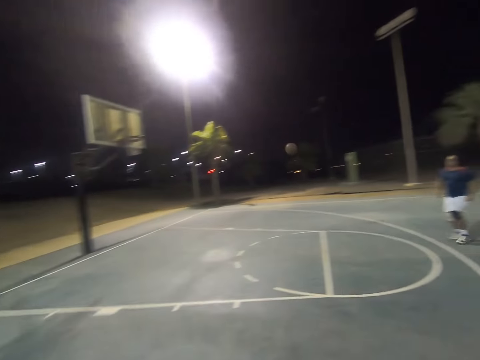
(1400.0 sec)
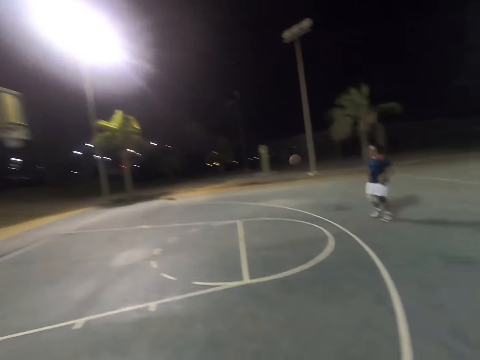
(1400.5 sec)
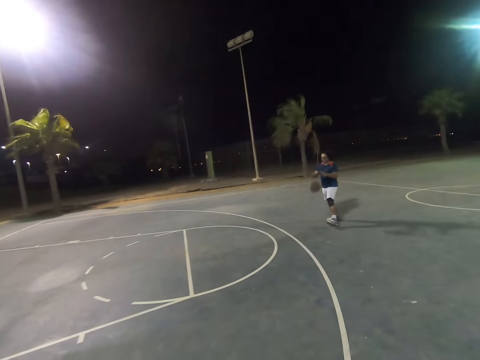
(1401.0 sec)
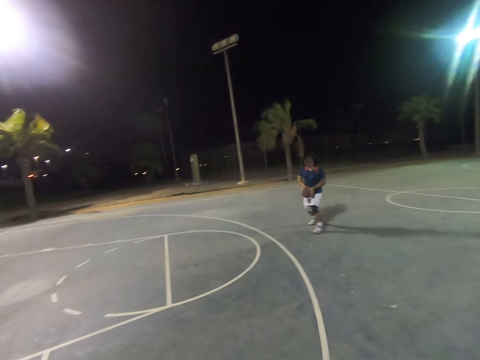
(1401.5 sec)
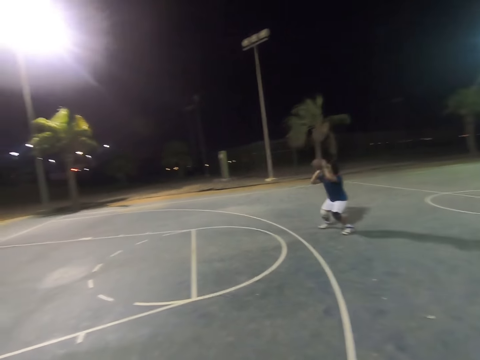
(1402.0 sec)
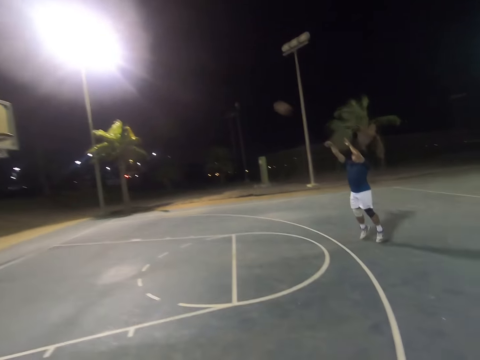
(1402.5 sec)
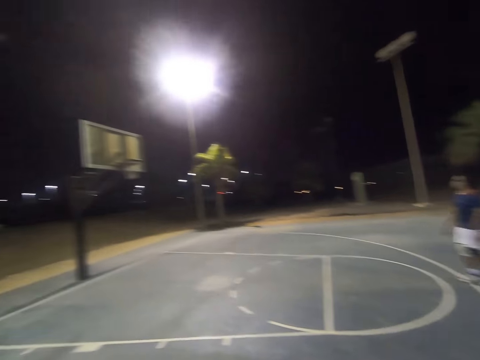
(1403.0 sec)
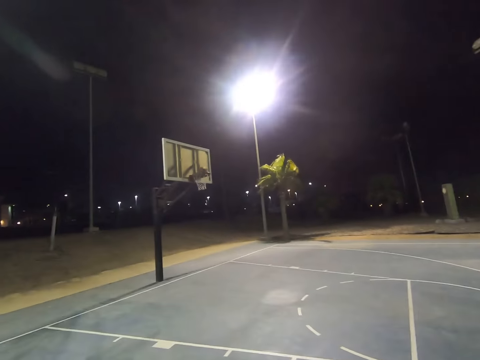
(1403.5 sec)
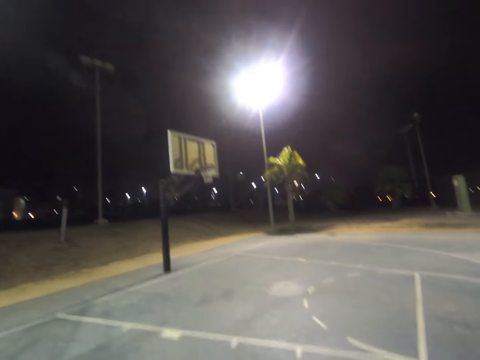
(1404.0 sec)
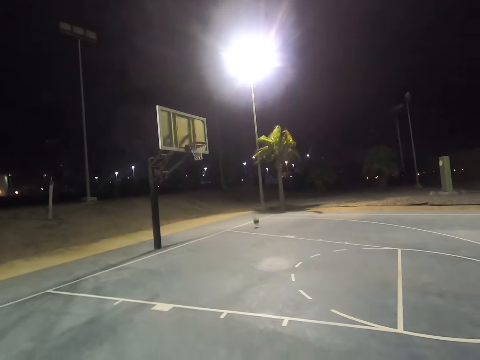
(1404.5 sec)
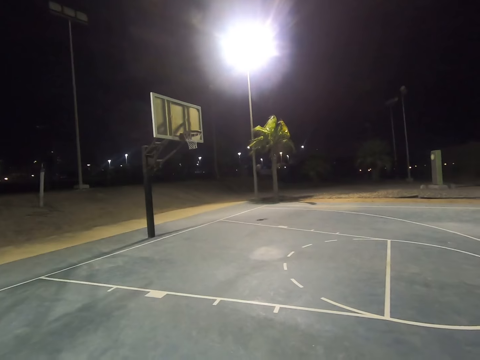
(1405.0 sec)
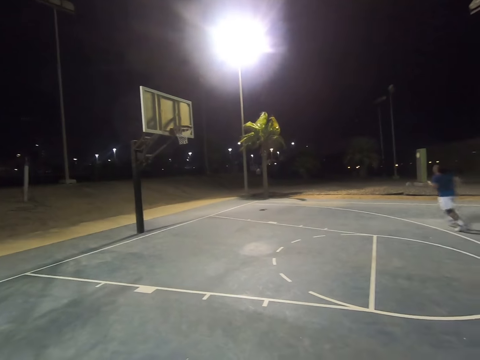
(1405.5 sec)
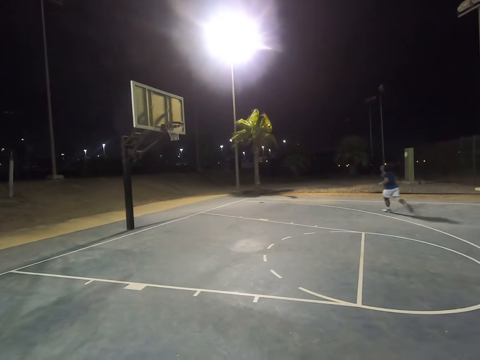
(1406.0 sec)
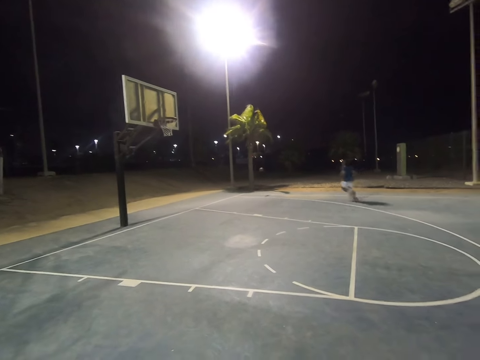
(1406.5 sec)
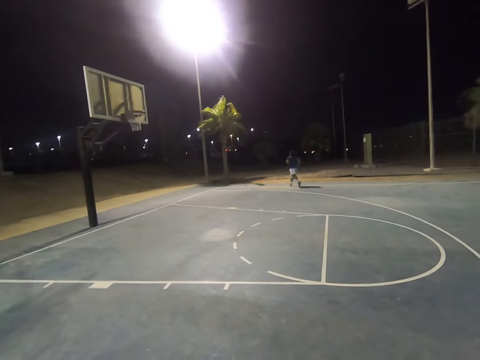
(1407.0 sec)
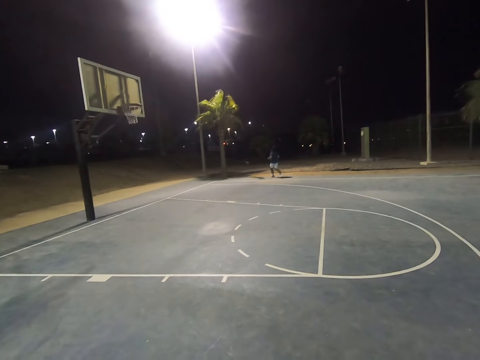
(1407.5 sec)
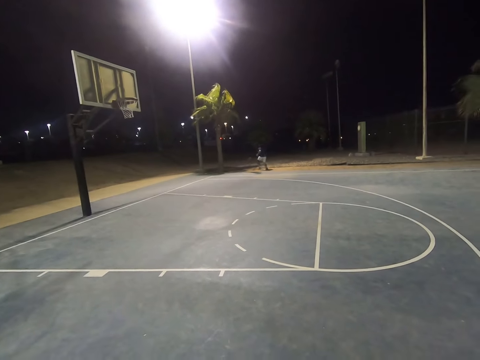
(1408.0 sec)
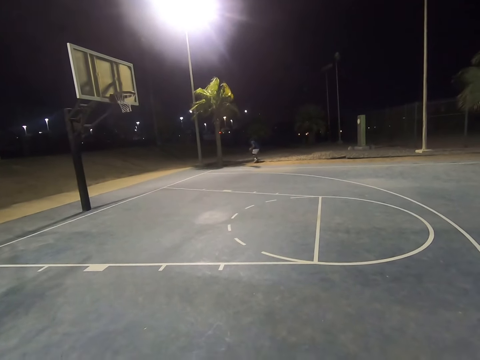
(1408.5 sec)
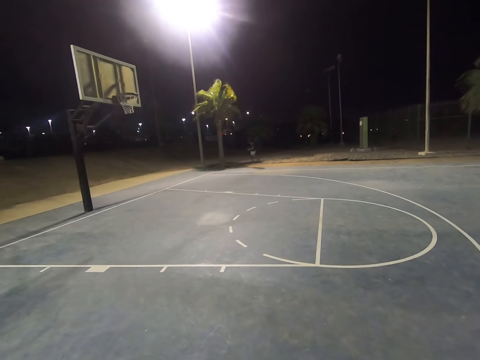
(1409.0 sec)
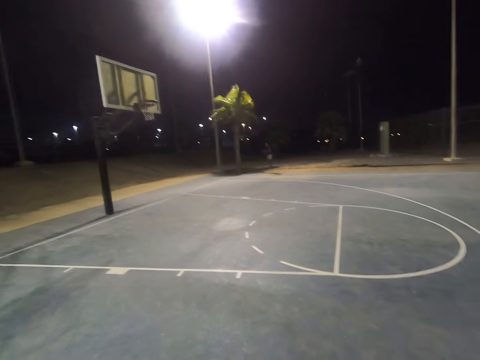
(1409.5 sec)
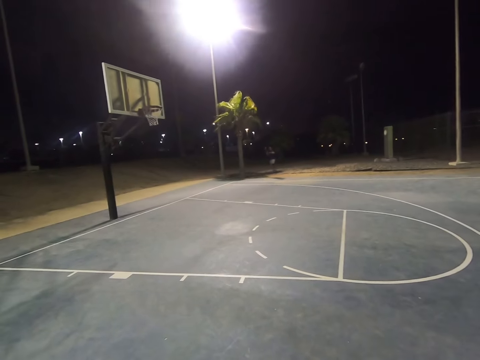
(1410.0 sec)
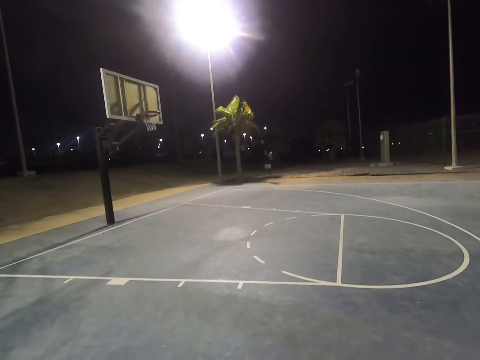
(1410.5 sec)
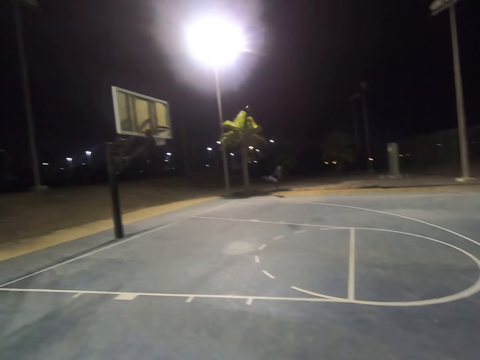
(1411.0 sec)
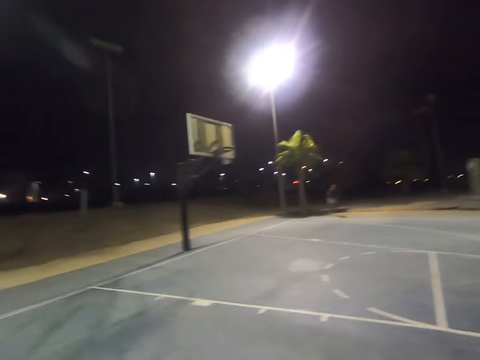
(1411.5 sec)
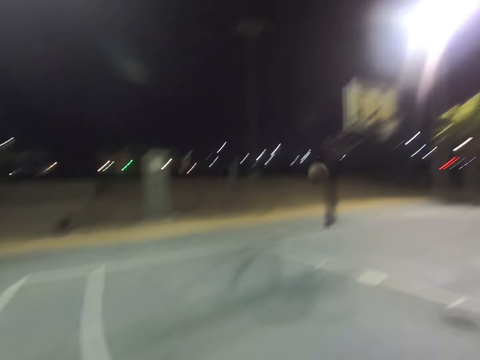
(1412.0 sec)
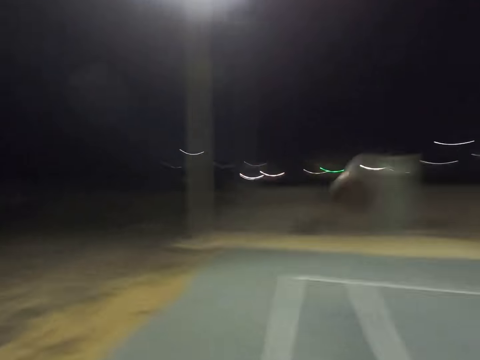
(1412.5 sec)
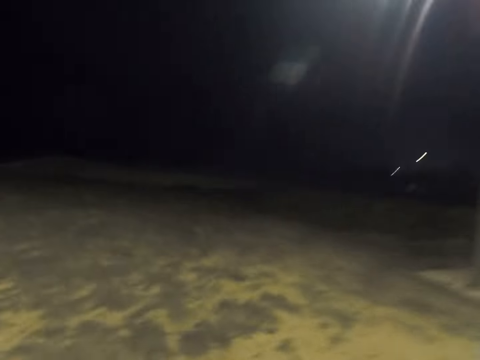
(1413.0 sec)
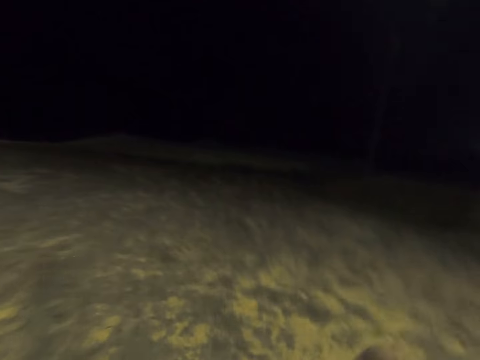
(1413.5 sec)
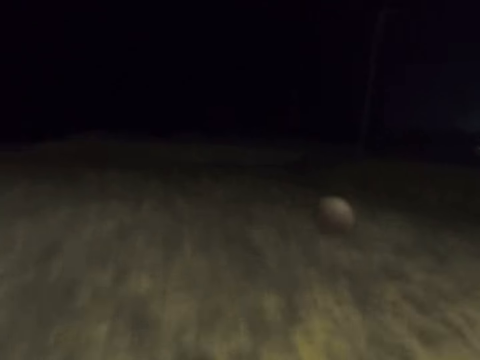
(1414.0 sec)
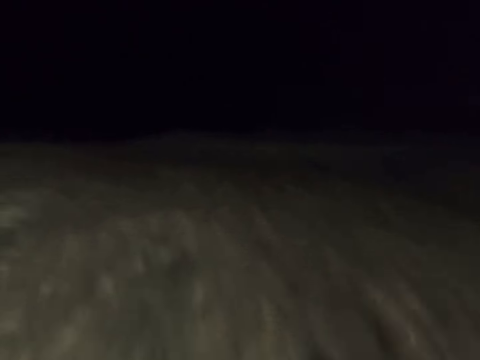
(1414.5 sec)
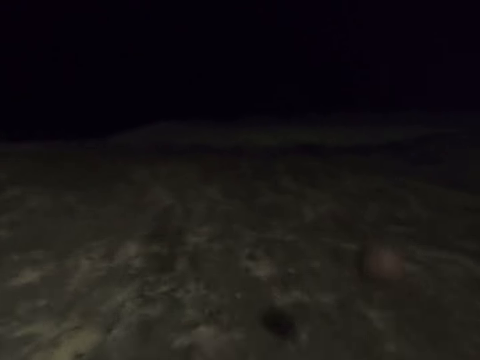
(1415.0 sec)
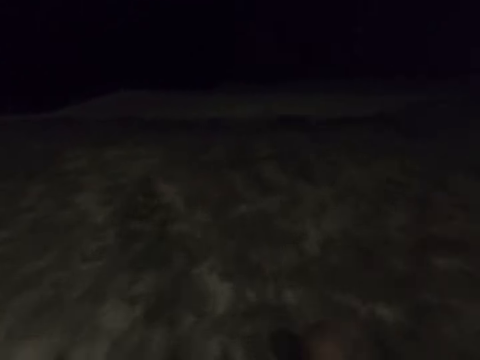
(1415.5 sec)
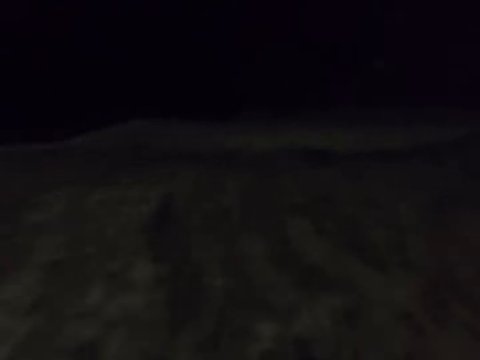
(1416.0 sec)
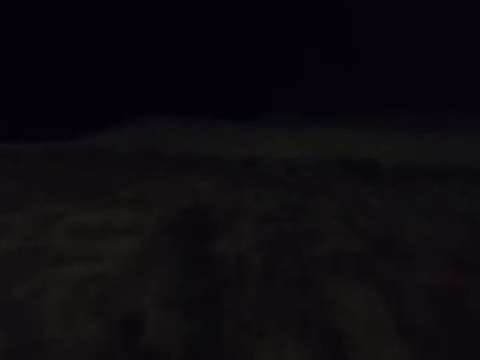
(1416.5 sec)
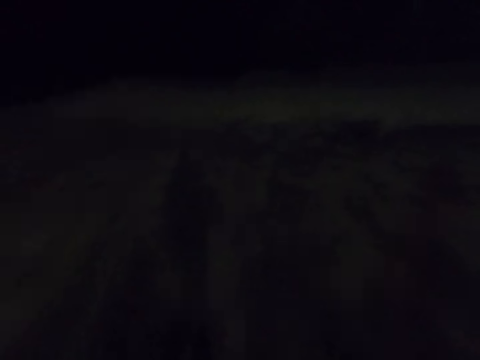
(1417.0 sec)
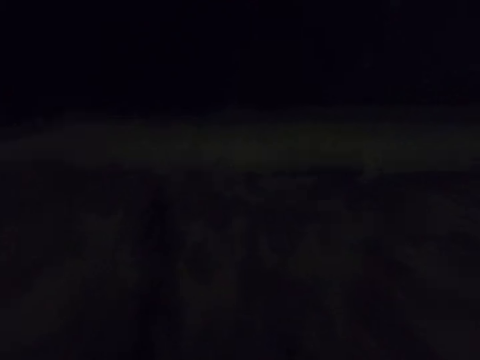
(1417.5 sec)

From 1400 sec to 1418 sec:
A man catches the basketball. The man throws the basketball at the basket. The man runs towards the basketball. The man catches the basketball. The man throws the basketball at the camera wearer. The camera wearer runs towards the basketball.

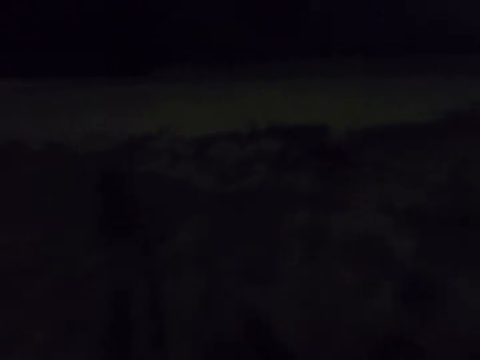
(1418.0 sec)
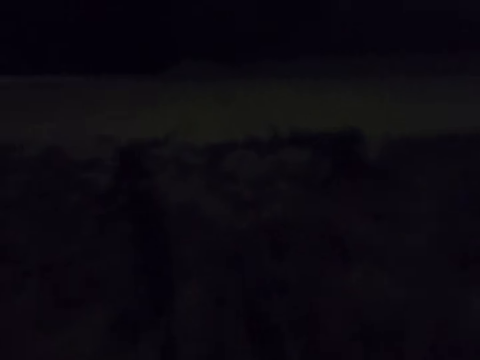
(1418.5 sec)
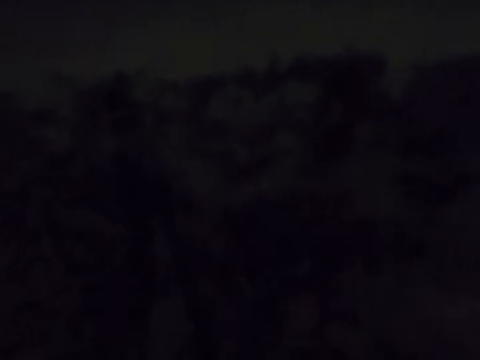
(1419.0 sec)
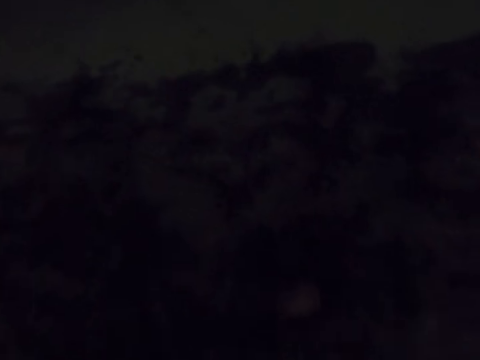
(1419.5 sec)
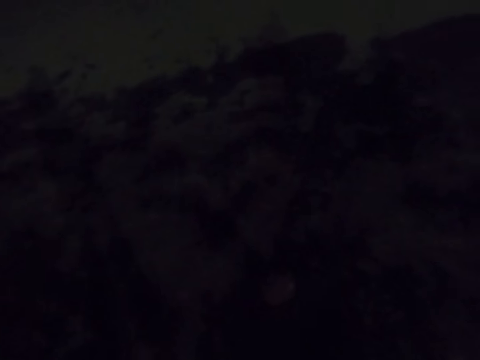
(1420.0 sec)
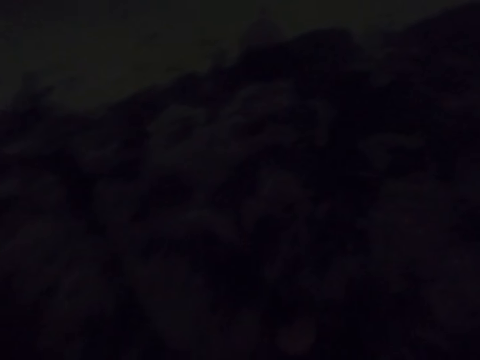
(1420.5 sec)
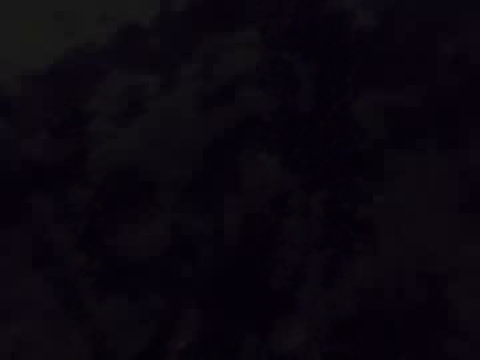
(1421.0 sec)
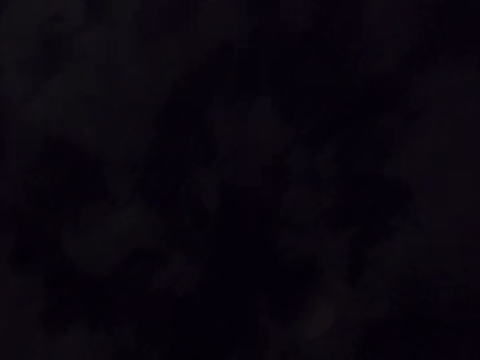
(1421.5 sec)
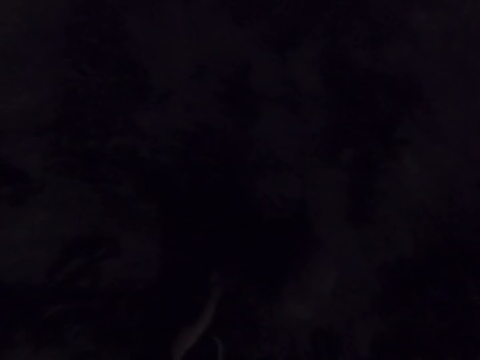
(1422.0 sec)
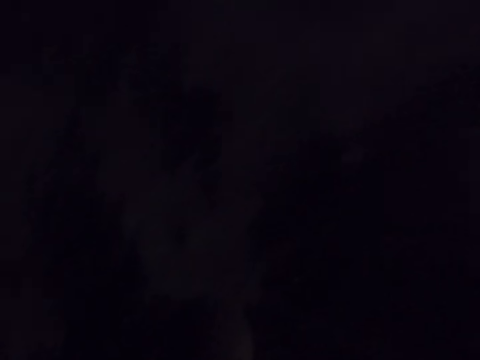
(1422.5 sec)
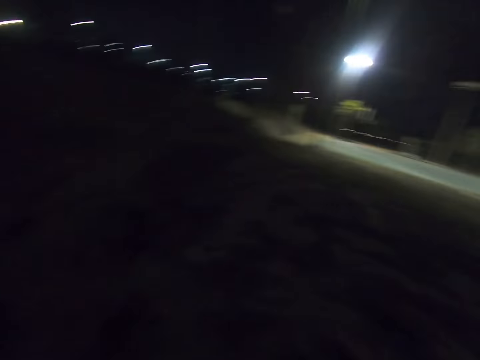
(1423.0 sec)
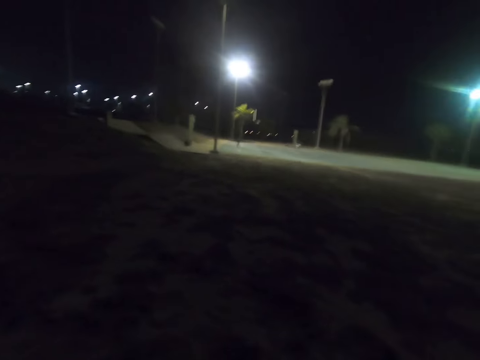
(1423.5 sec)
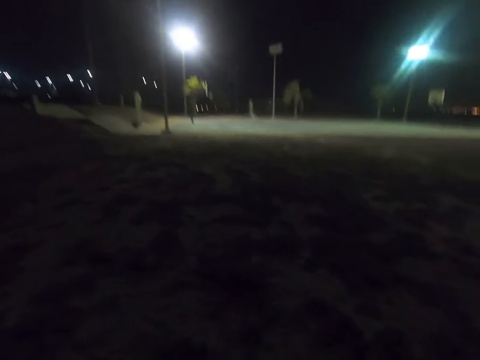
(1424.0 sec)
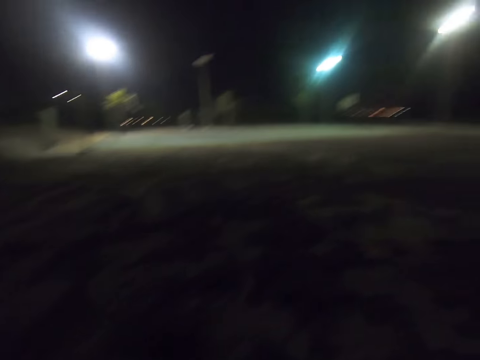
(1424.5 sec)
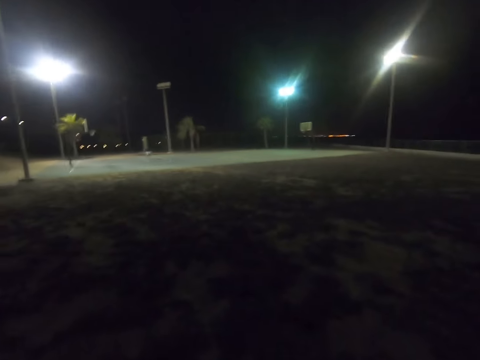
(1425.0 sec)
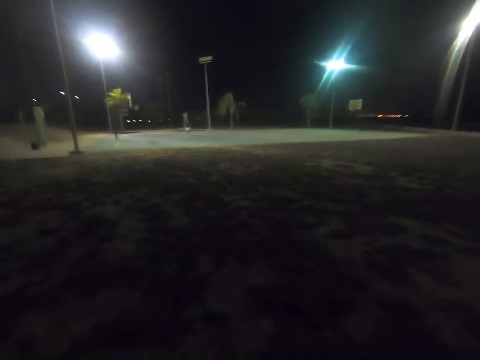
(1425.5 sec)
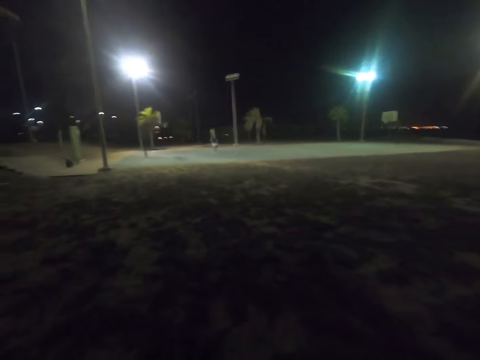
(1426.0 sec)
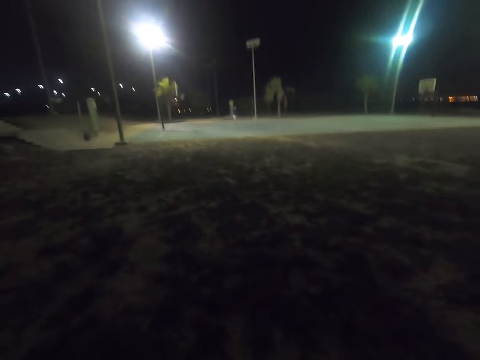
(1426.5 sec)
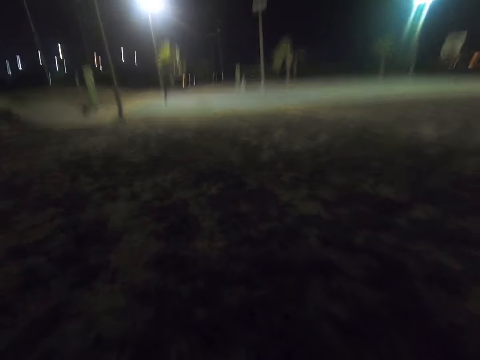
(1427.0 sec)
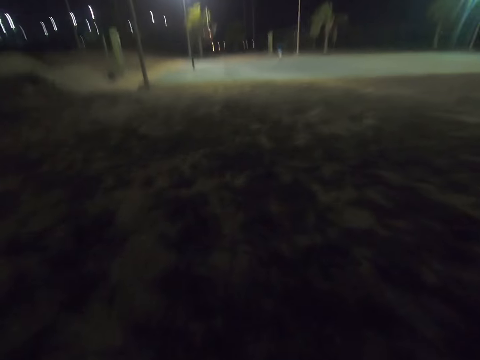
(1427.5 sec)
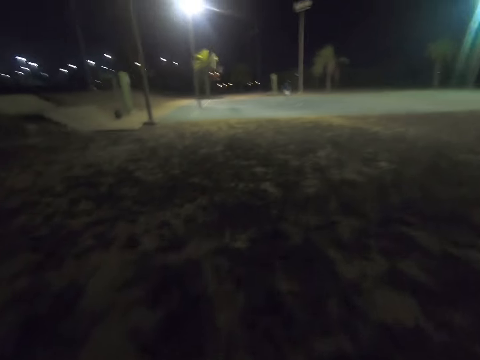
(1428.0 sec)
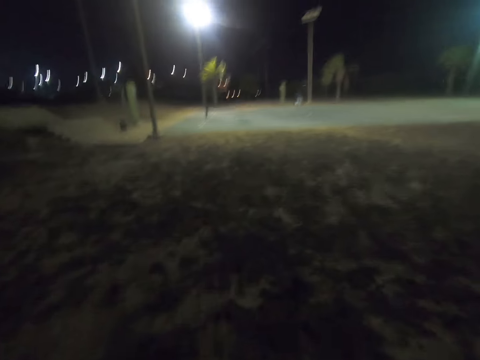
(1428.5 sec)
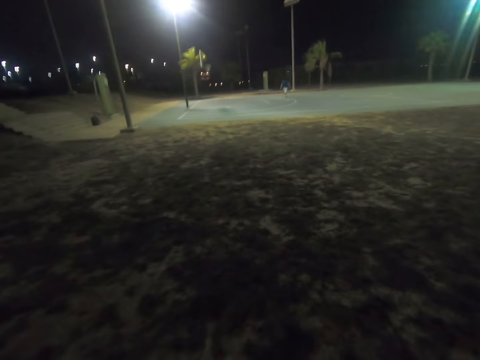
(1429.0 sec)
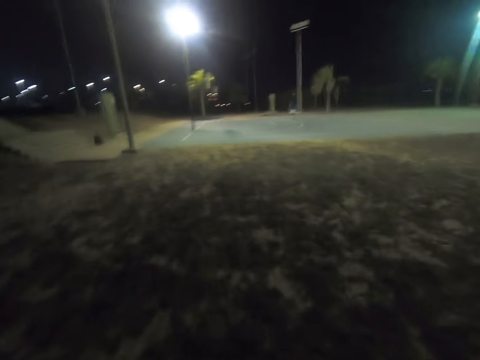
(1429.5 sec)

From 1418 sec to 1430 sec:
The camera wearer picks up the basketball. They walk.
